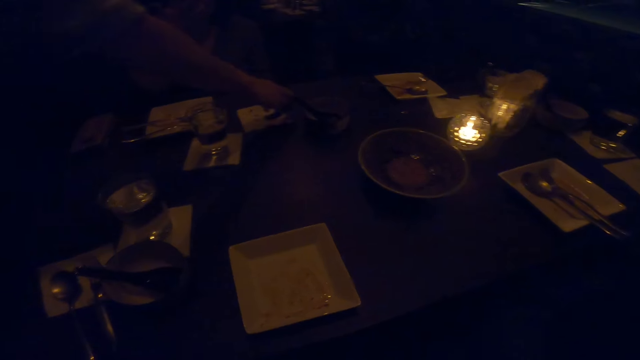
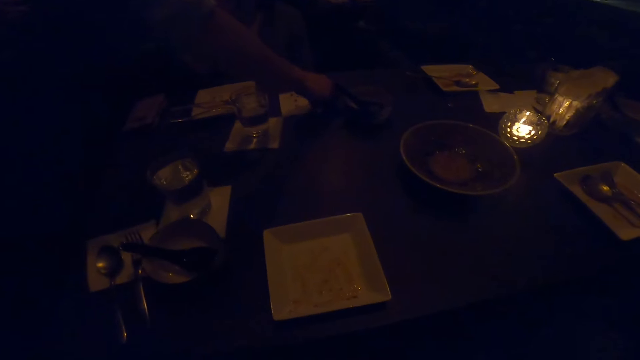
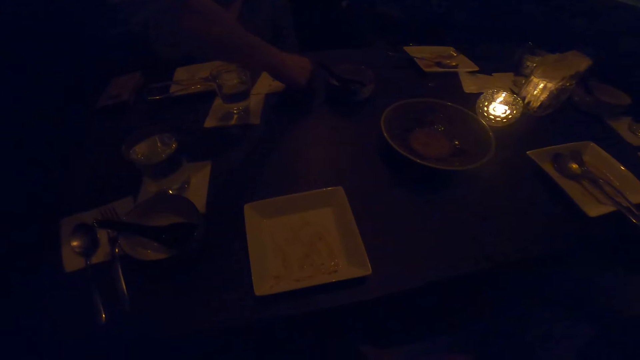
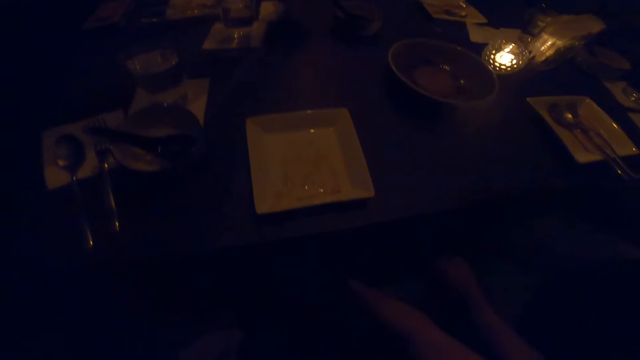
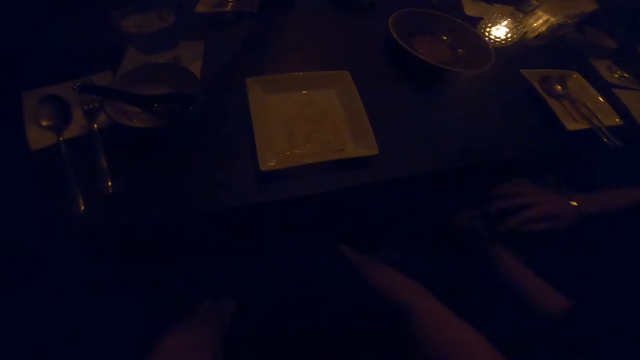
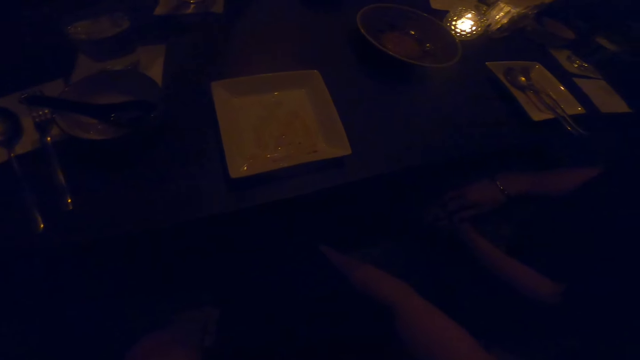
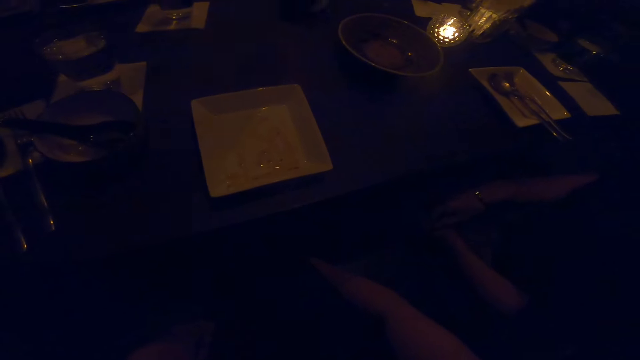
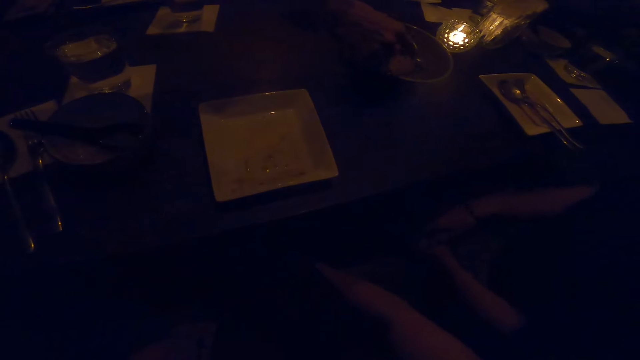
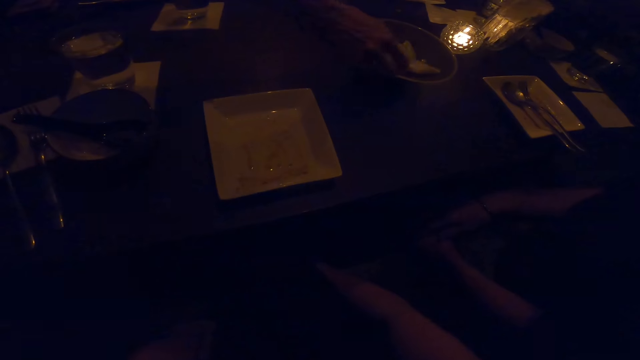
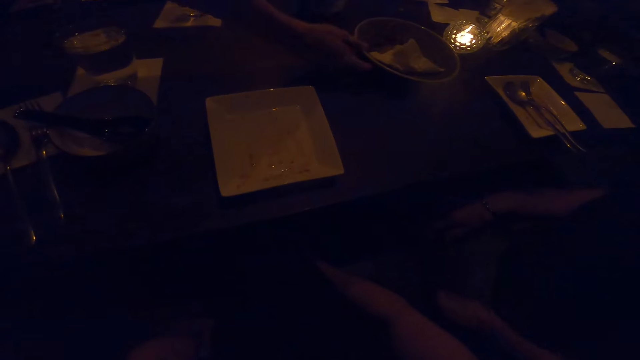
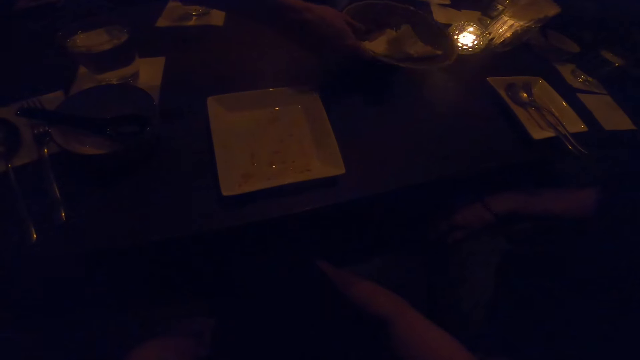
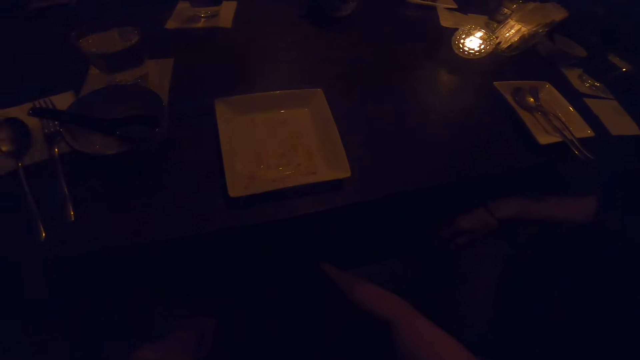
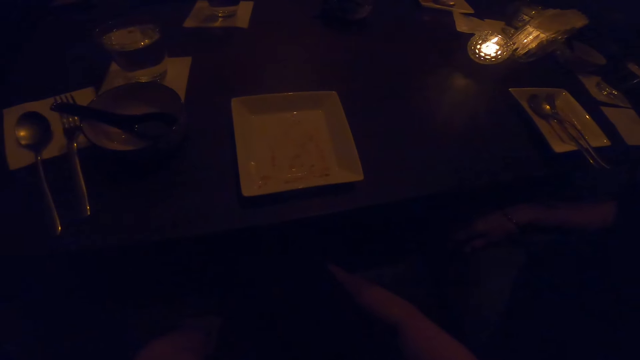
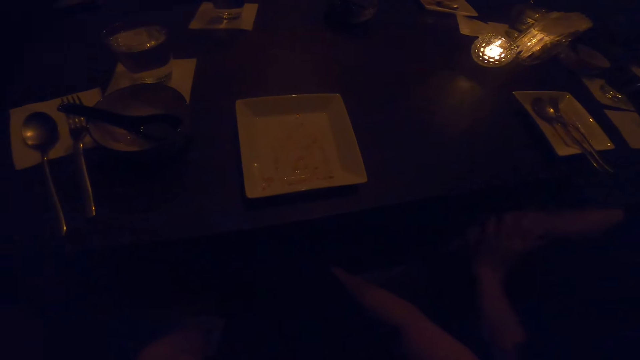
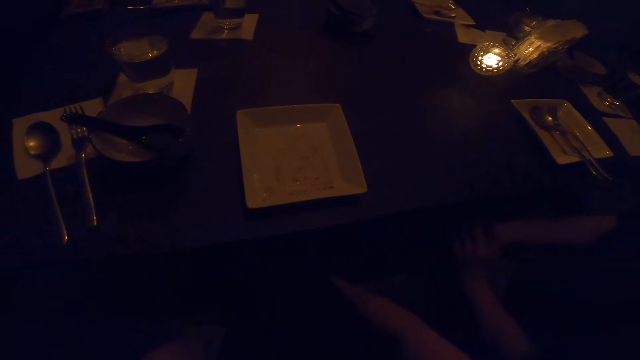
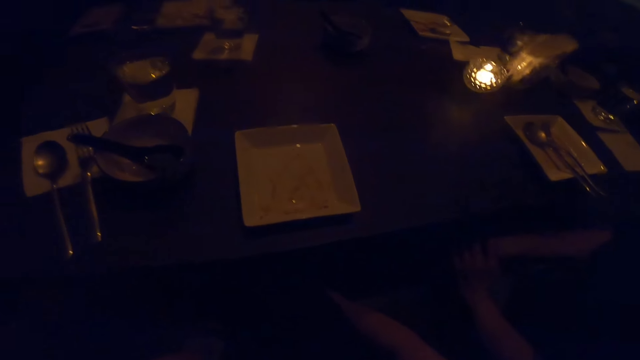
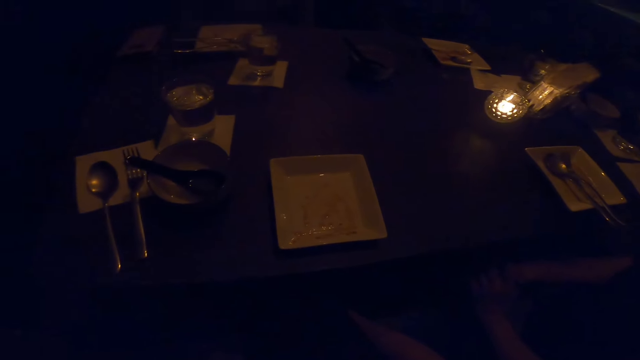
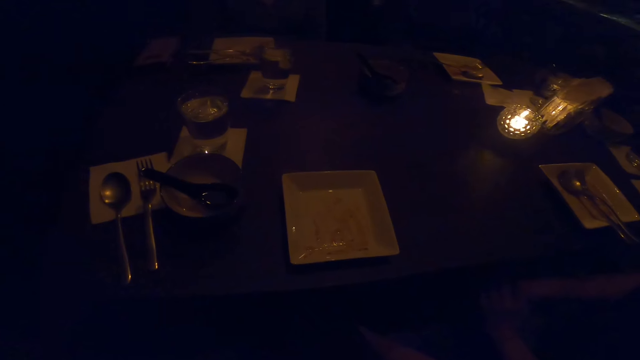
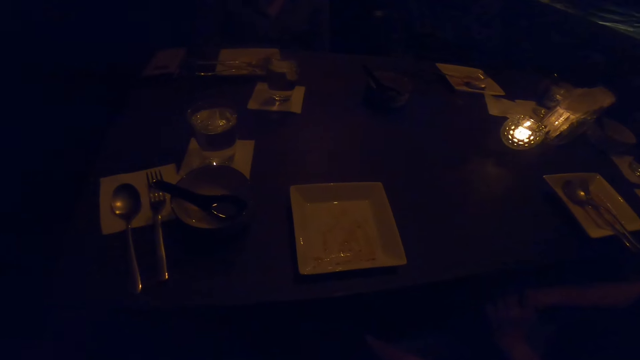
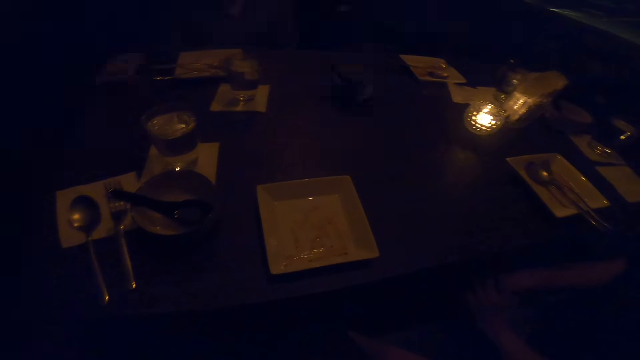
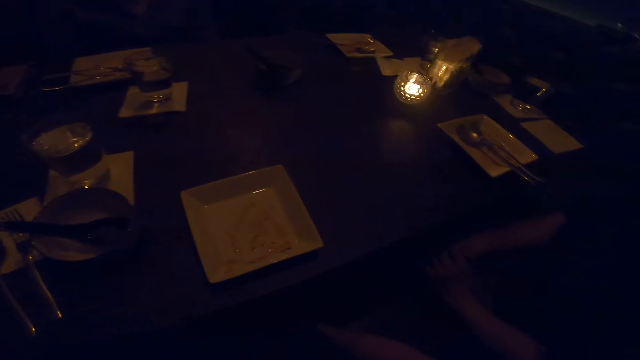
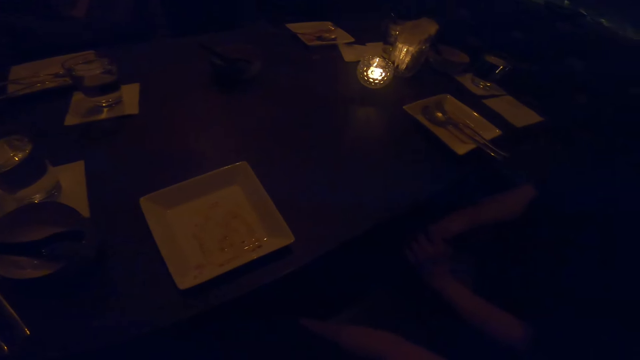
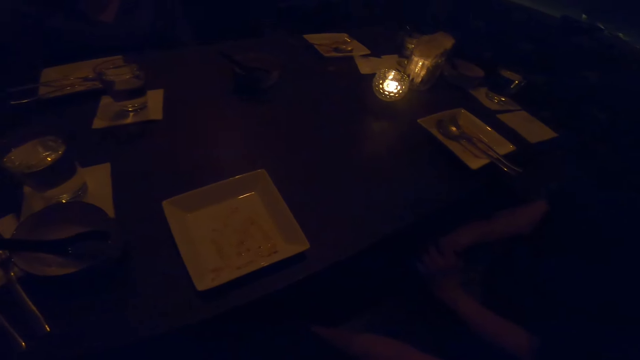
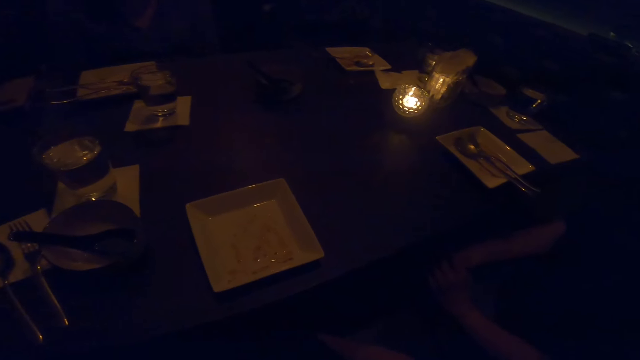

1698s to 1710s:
A woman picks up a plate.

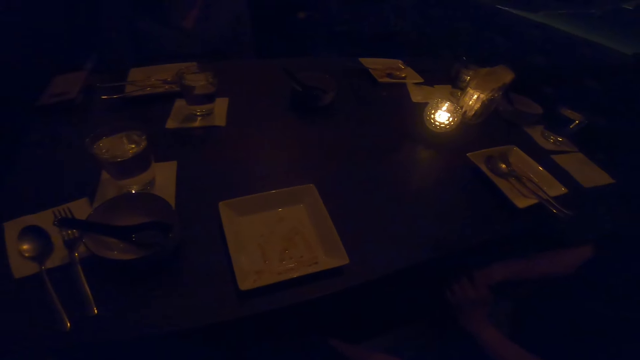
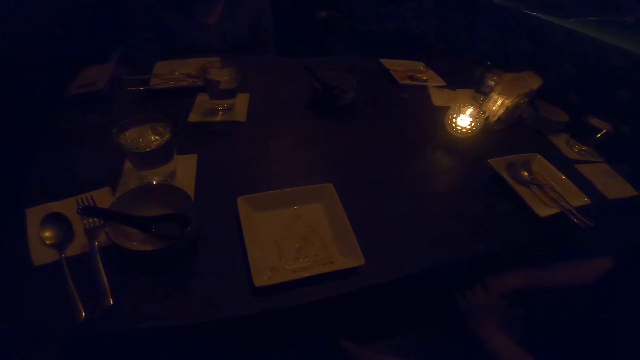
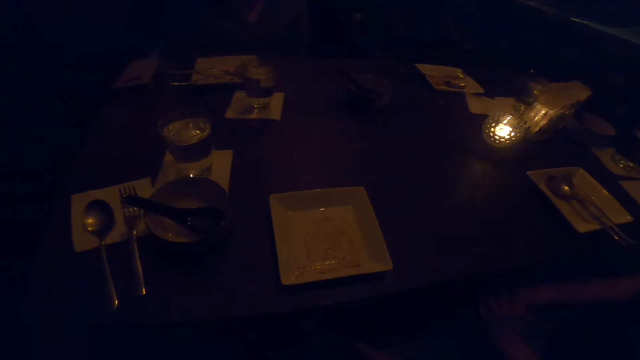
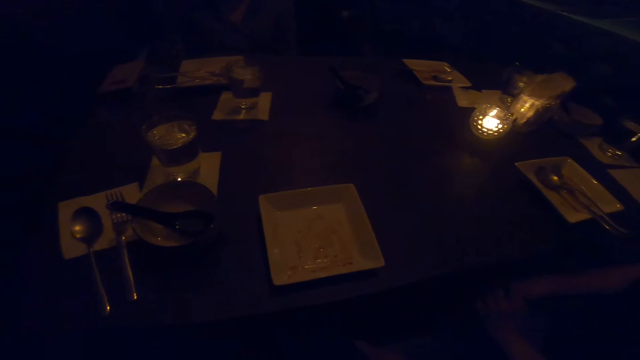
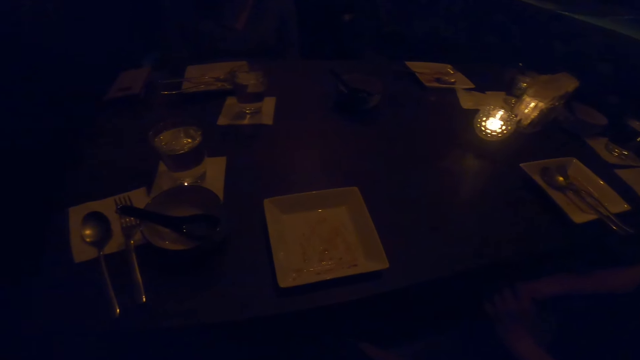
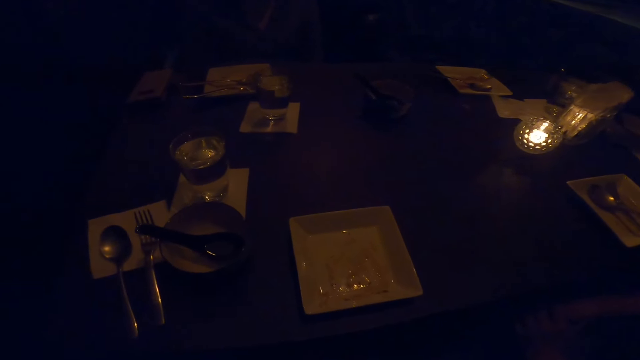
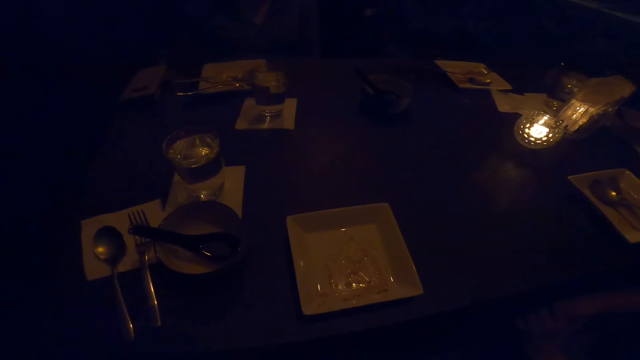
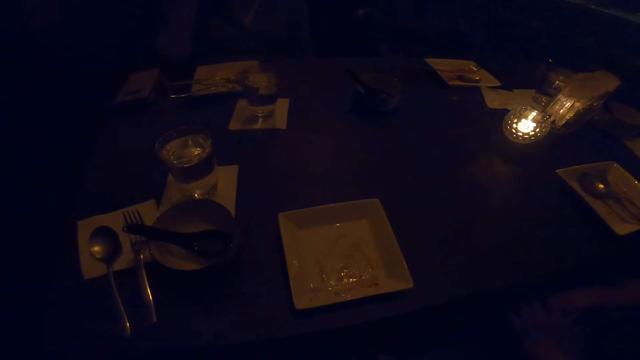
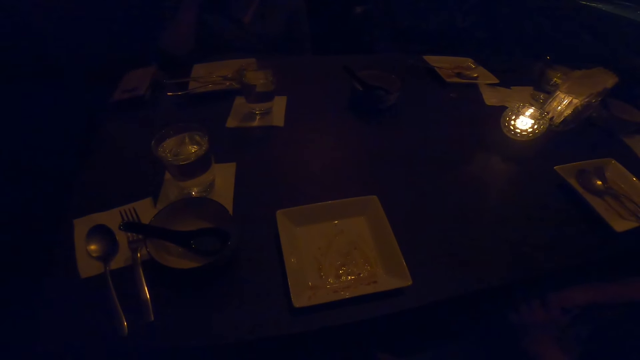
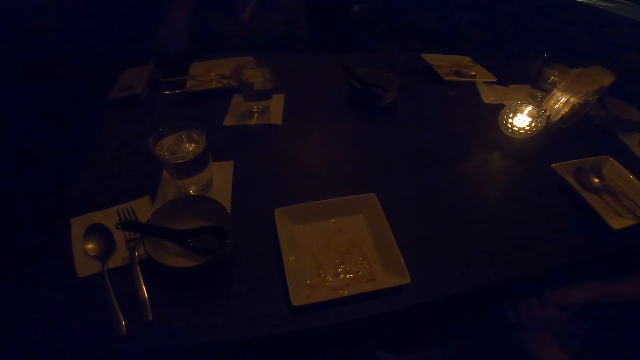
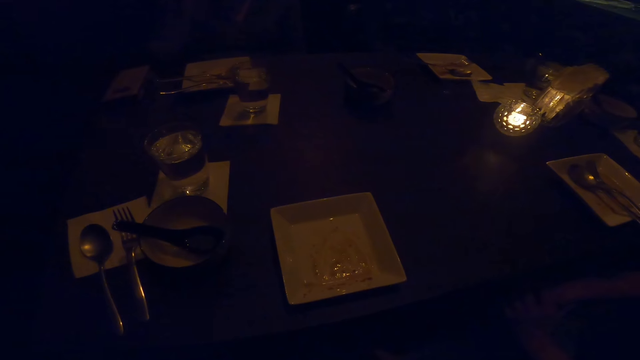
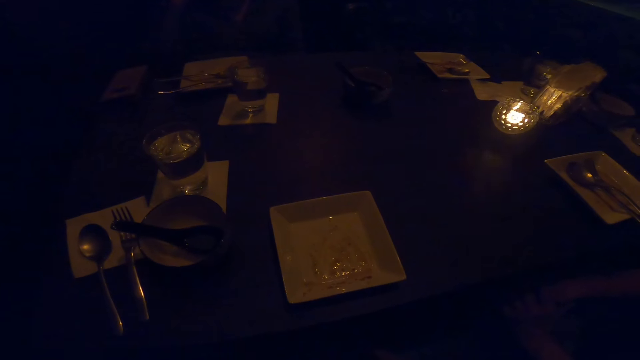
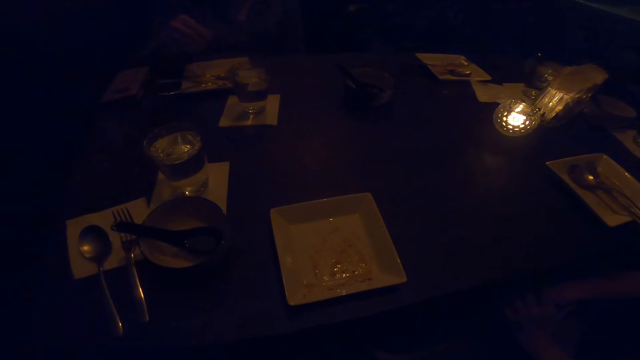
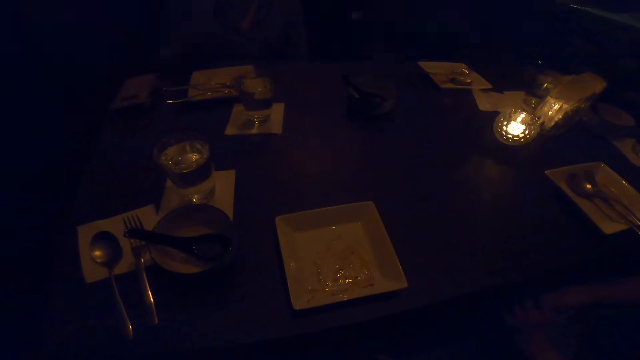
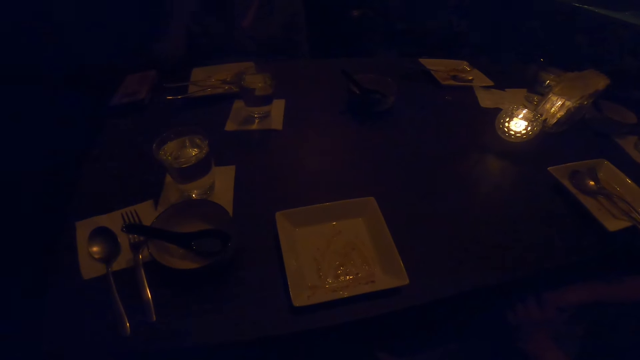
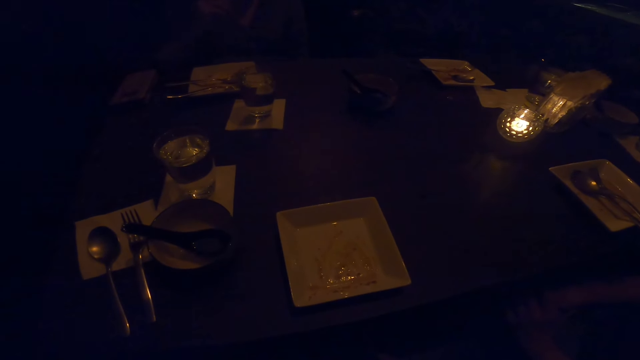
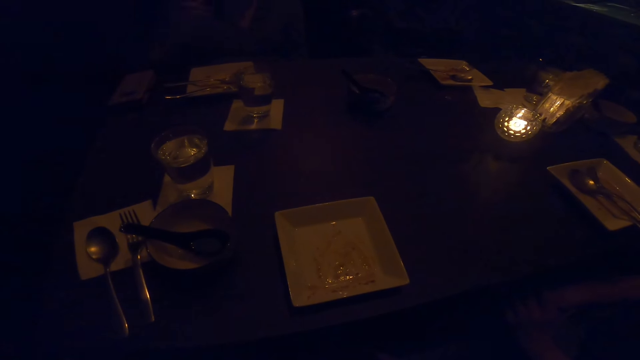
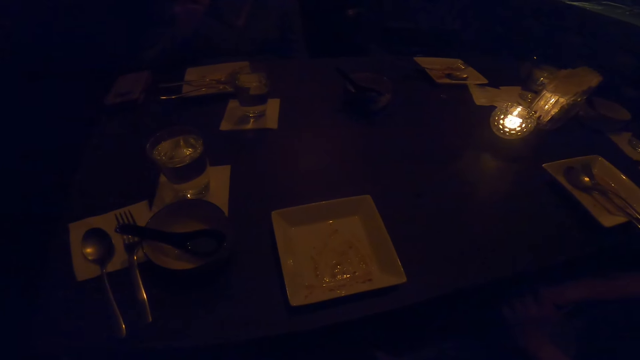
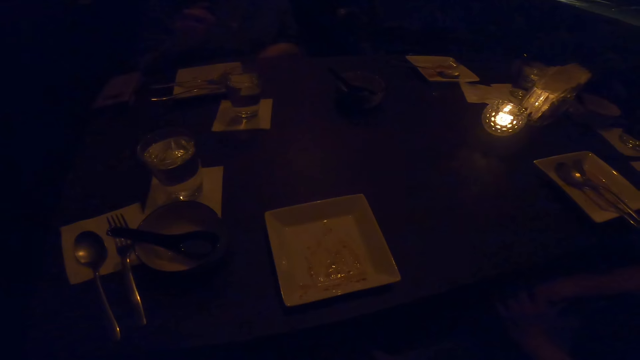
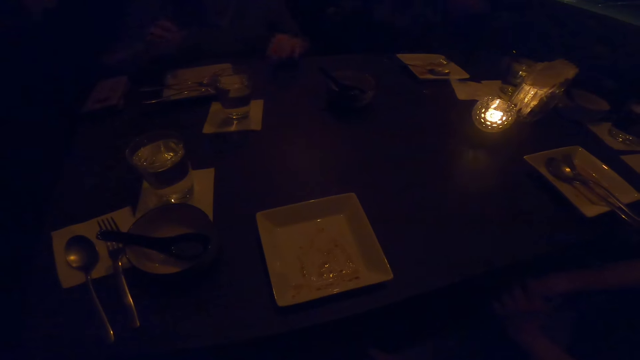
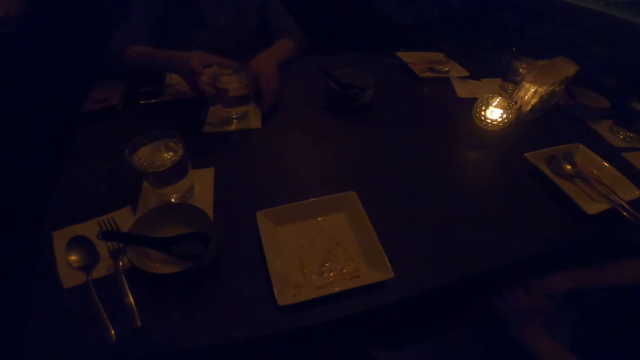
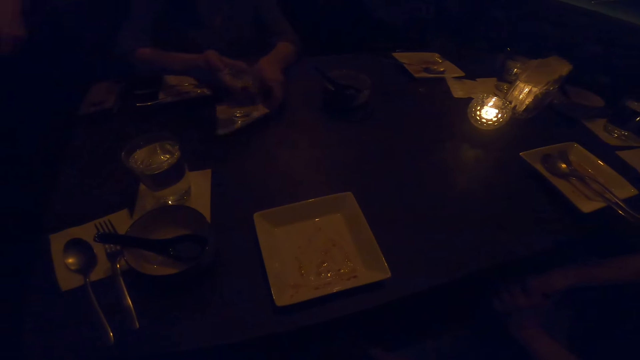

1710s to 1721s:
A woman demonstrates.
